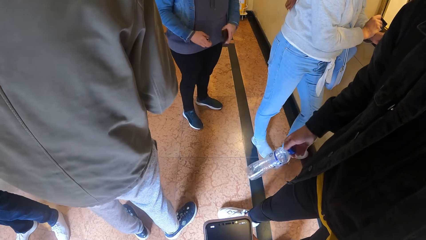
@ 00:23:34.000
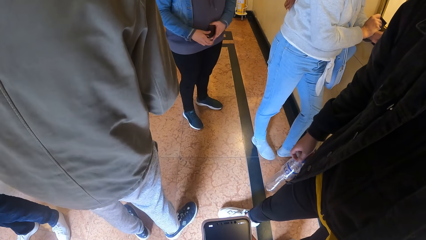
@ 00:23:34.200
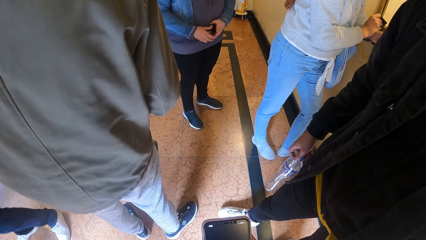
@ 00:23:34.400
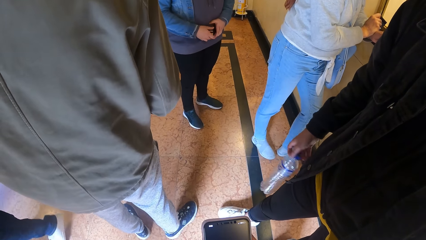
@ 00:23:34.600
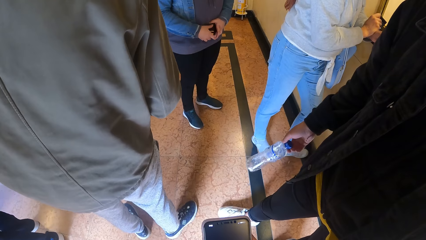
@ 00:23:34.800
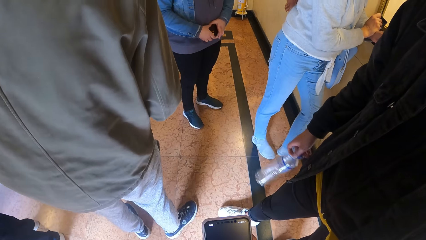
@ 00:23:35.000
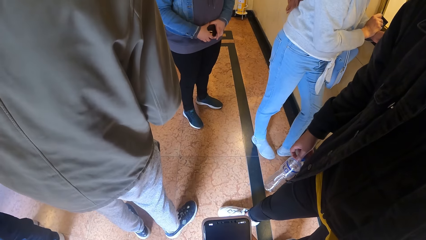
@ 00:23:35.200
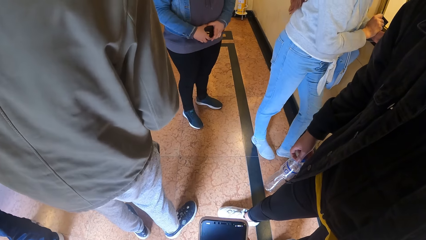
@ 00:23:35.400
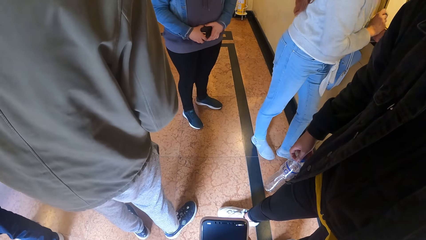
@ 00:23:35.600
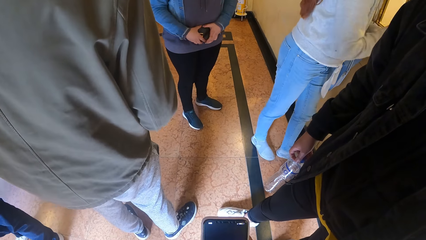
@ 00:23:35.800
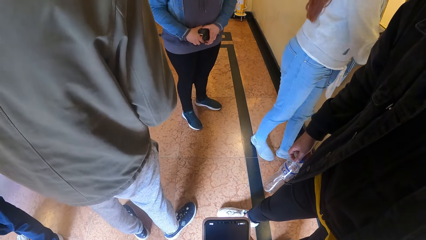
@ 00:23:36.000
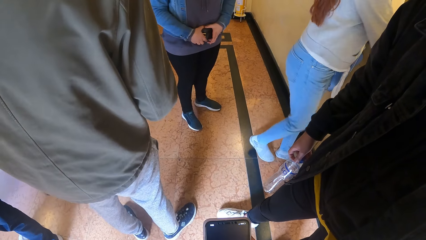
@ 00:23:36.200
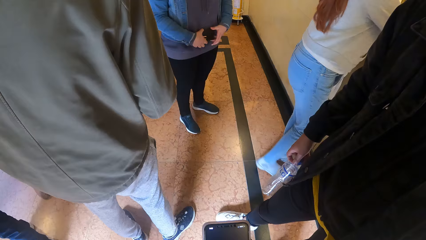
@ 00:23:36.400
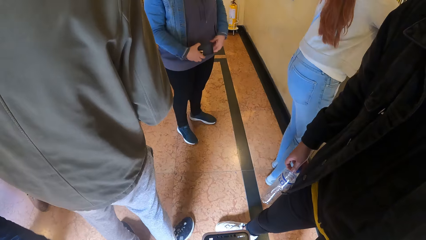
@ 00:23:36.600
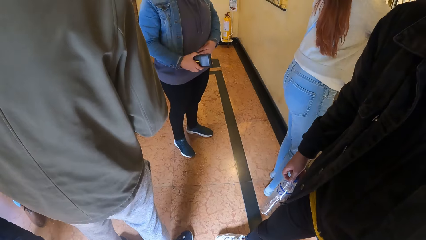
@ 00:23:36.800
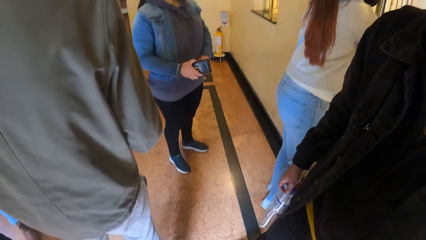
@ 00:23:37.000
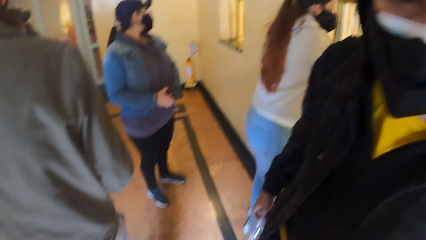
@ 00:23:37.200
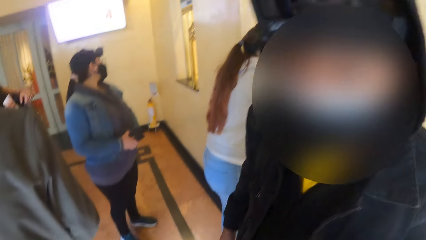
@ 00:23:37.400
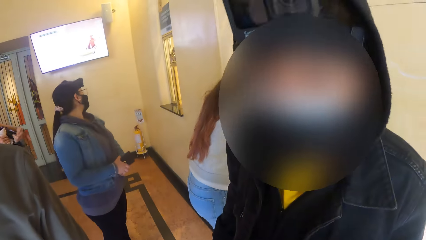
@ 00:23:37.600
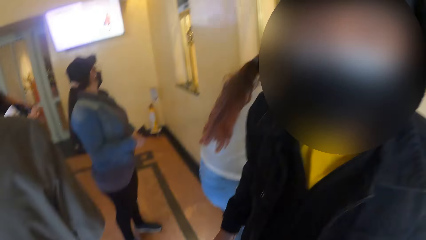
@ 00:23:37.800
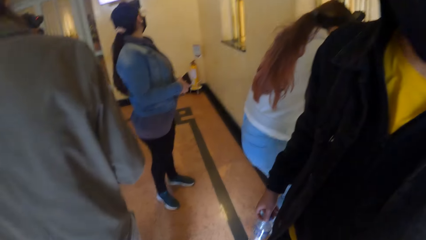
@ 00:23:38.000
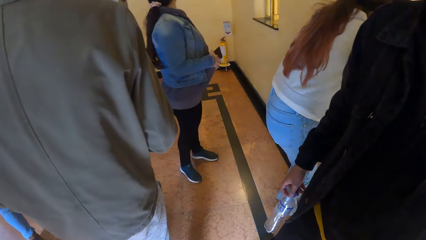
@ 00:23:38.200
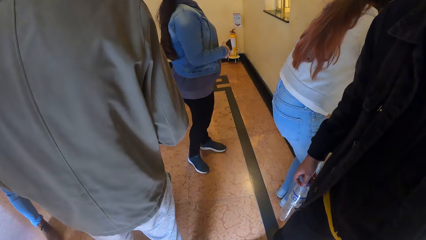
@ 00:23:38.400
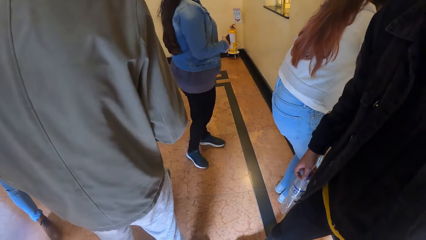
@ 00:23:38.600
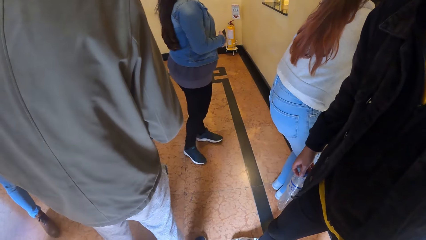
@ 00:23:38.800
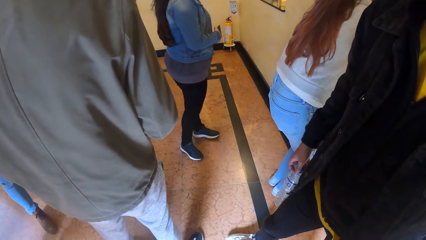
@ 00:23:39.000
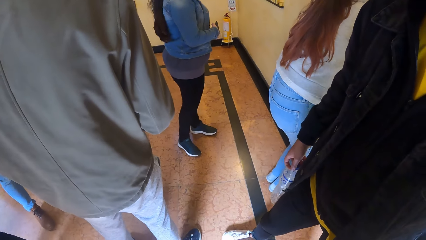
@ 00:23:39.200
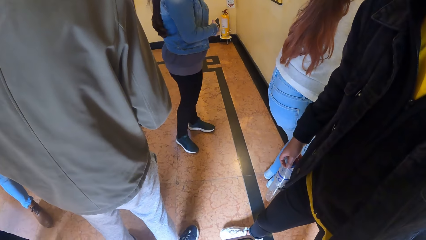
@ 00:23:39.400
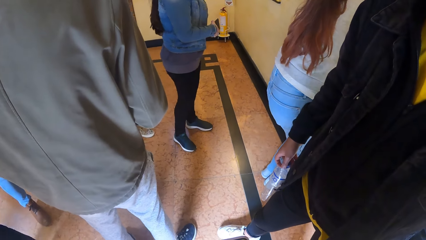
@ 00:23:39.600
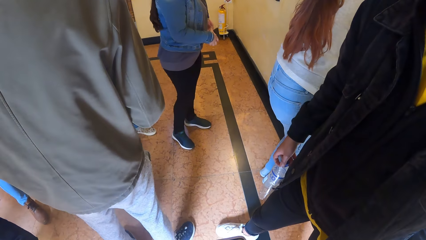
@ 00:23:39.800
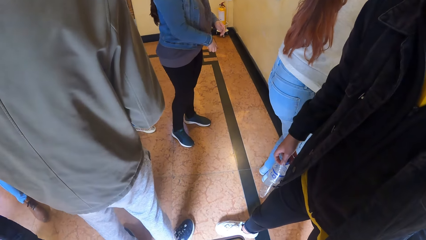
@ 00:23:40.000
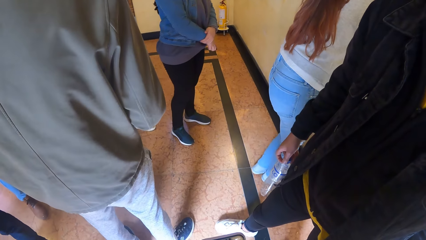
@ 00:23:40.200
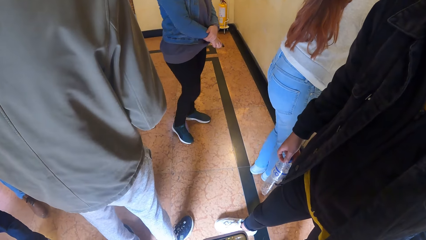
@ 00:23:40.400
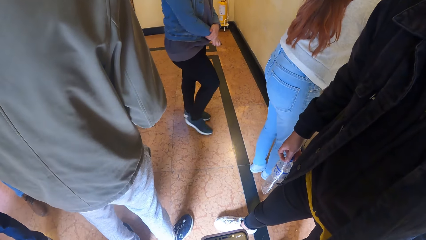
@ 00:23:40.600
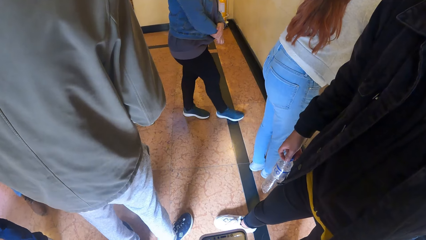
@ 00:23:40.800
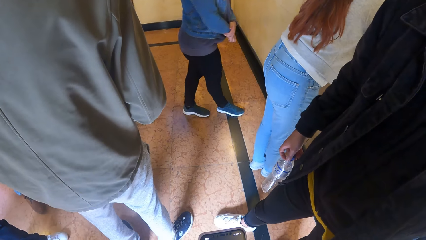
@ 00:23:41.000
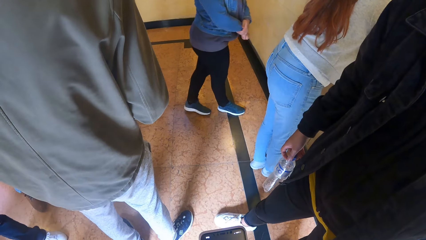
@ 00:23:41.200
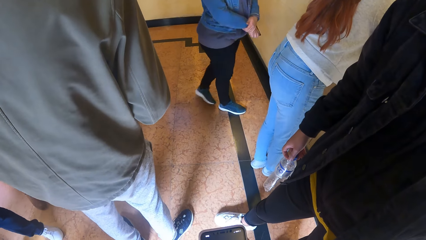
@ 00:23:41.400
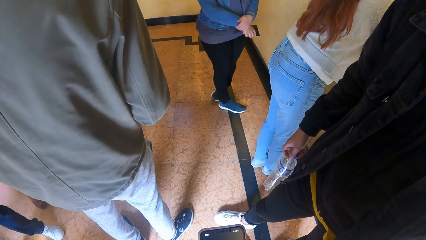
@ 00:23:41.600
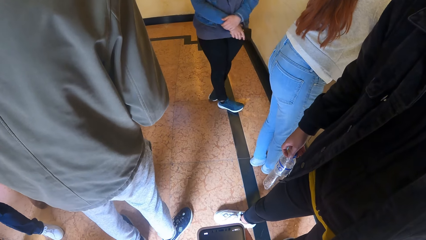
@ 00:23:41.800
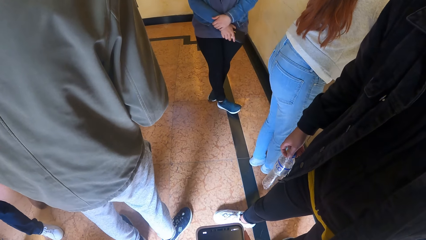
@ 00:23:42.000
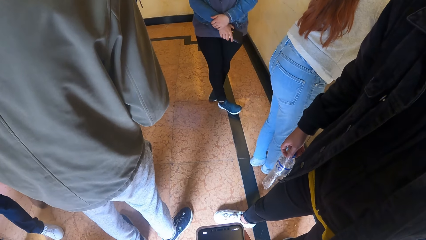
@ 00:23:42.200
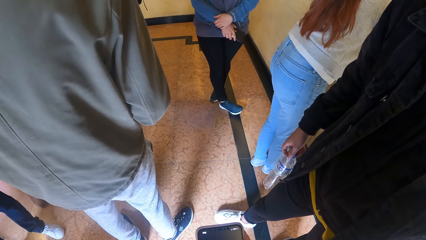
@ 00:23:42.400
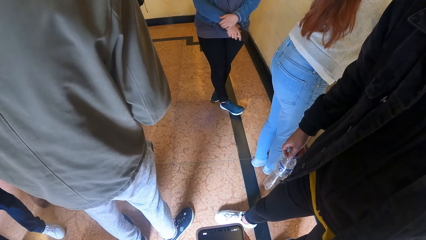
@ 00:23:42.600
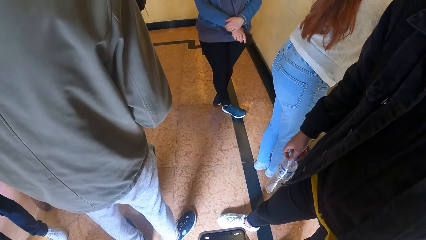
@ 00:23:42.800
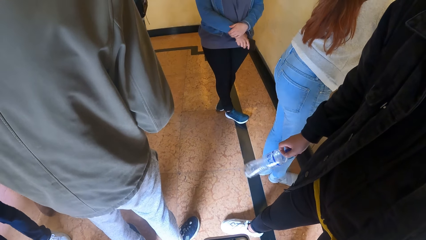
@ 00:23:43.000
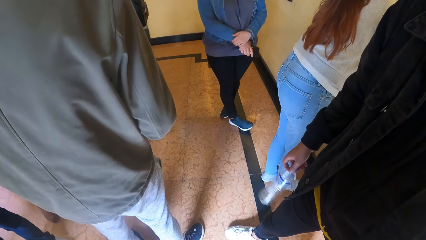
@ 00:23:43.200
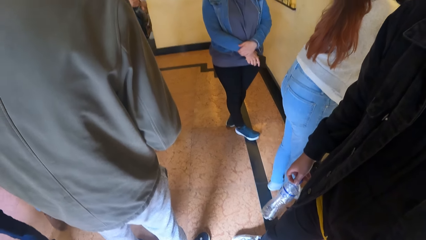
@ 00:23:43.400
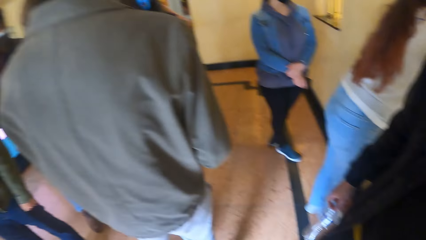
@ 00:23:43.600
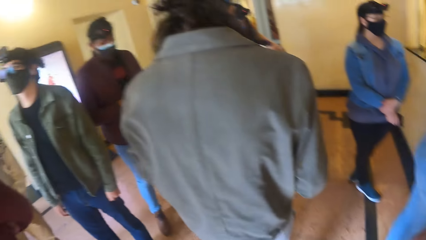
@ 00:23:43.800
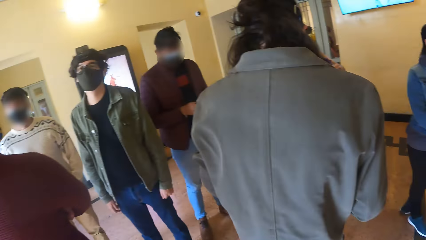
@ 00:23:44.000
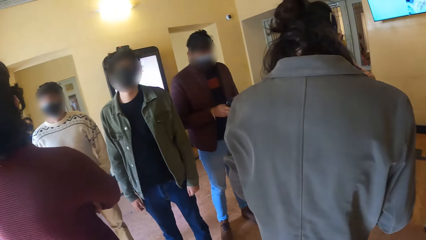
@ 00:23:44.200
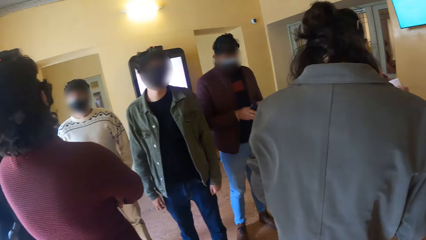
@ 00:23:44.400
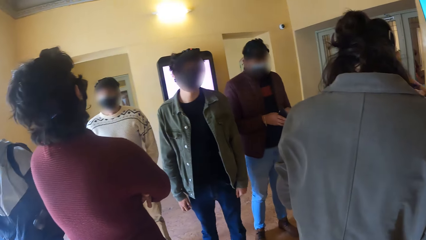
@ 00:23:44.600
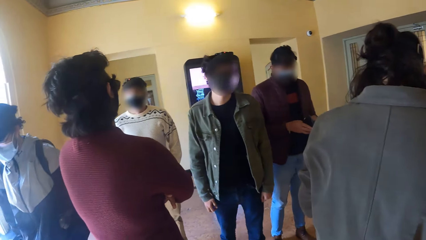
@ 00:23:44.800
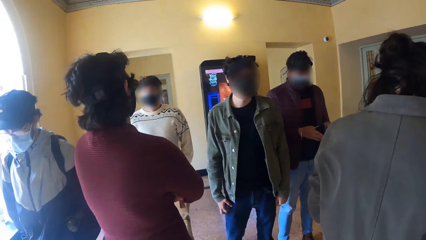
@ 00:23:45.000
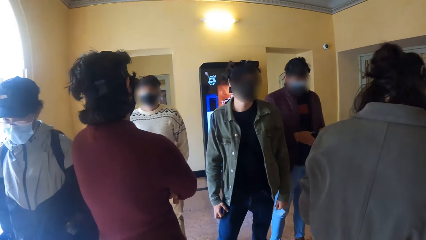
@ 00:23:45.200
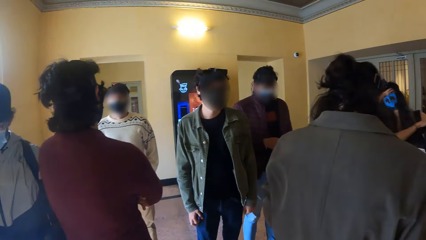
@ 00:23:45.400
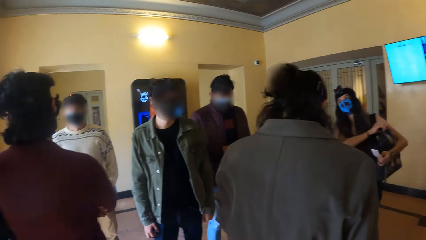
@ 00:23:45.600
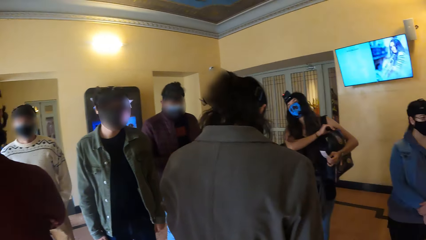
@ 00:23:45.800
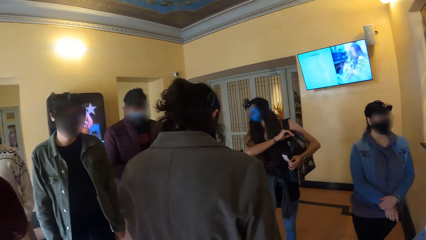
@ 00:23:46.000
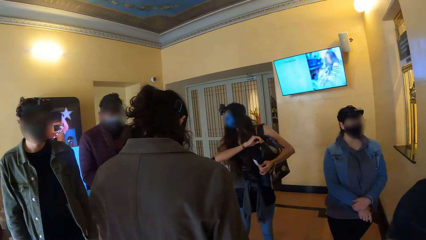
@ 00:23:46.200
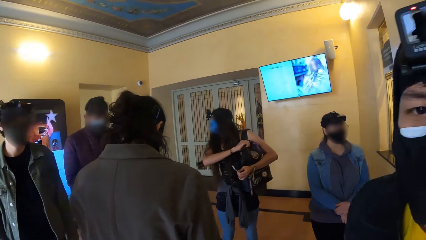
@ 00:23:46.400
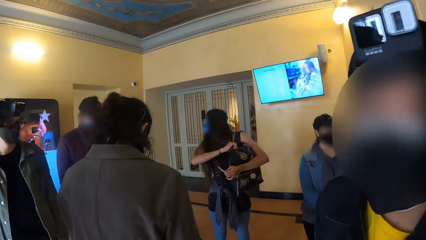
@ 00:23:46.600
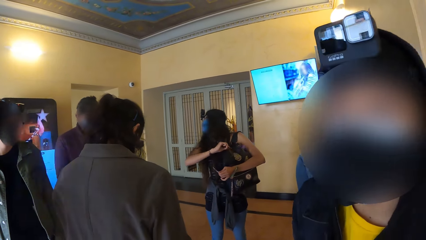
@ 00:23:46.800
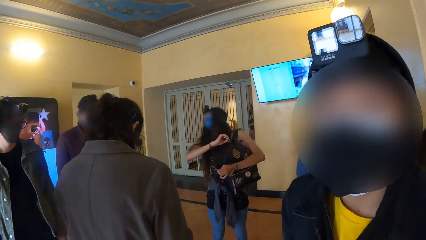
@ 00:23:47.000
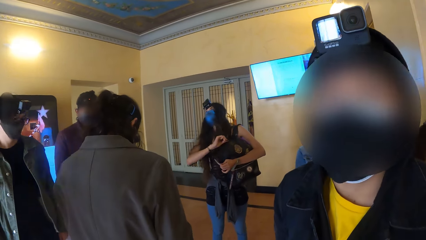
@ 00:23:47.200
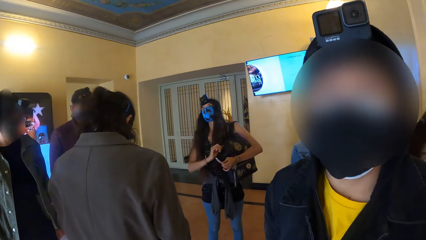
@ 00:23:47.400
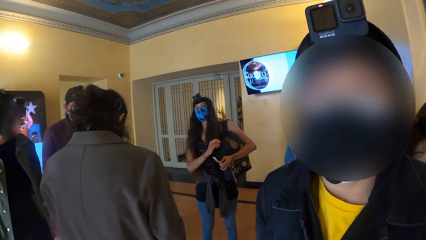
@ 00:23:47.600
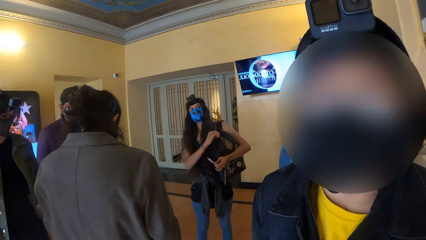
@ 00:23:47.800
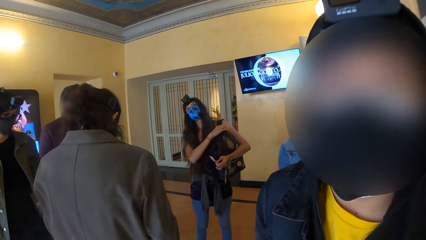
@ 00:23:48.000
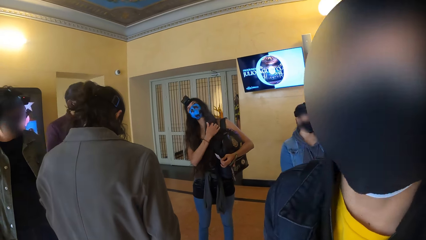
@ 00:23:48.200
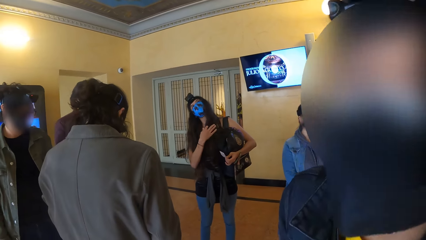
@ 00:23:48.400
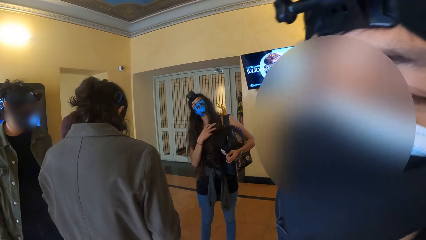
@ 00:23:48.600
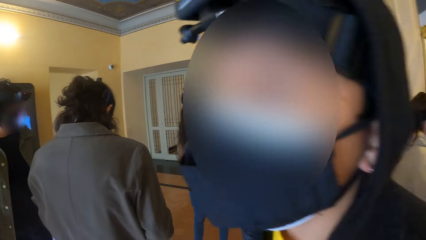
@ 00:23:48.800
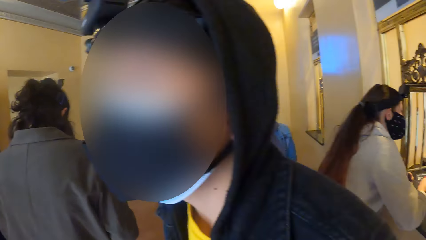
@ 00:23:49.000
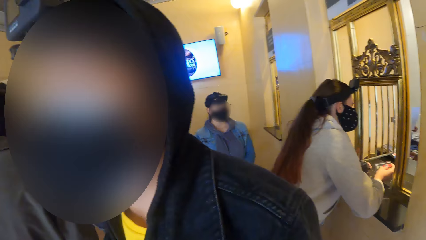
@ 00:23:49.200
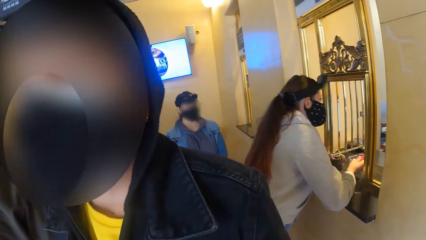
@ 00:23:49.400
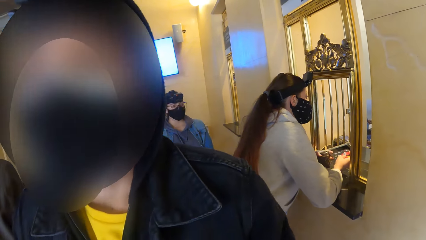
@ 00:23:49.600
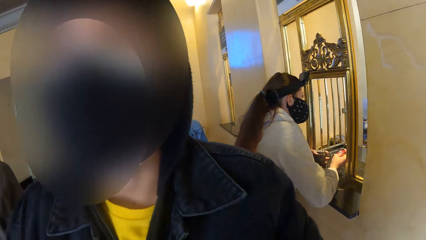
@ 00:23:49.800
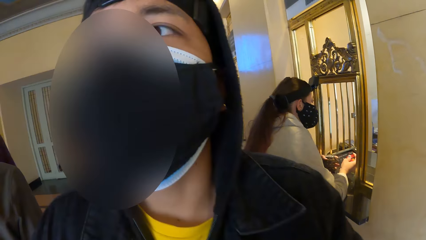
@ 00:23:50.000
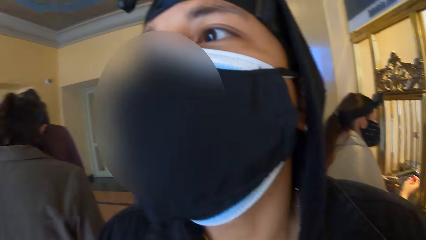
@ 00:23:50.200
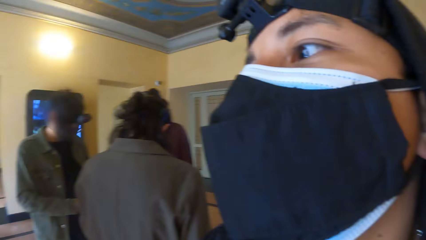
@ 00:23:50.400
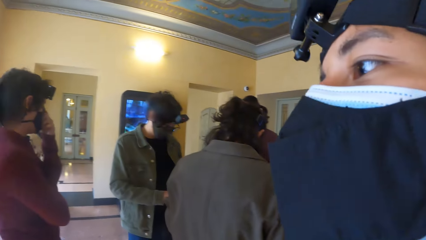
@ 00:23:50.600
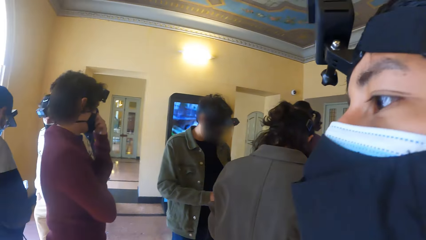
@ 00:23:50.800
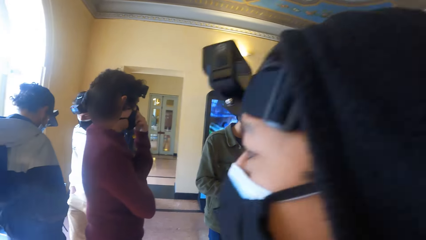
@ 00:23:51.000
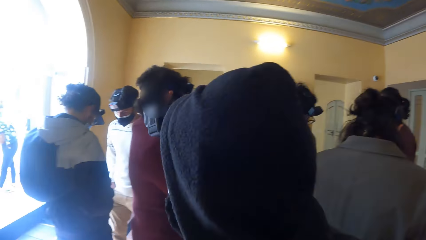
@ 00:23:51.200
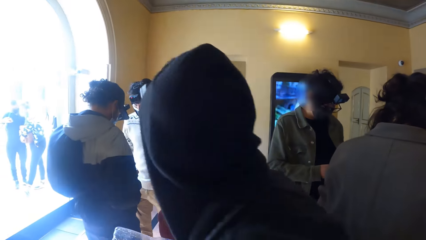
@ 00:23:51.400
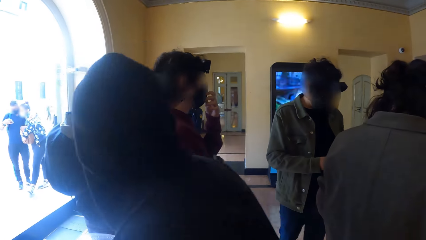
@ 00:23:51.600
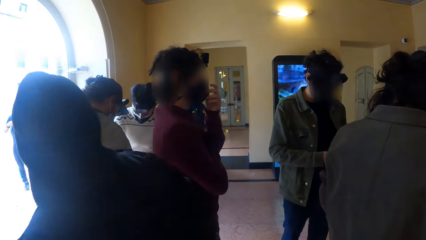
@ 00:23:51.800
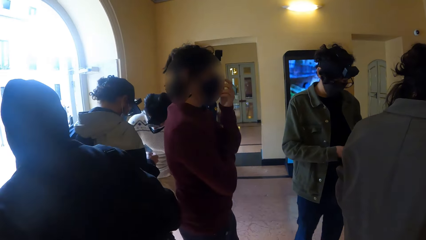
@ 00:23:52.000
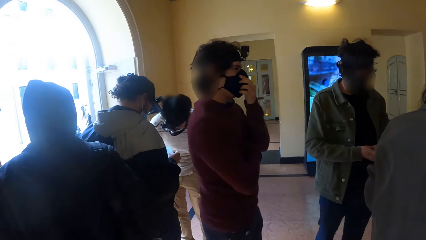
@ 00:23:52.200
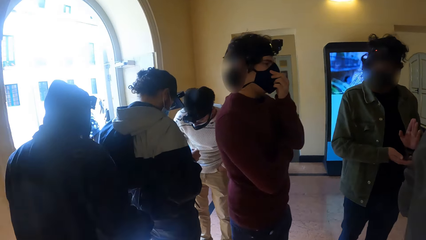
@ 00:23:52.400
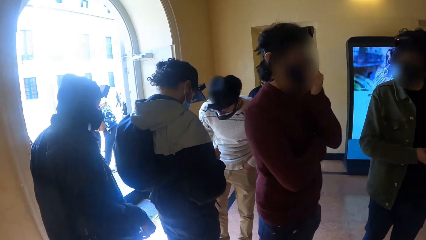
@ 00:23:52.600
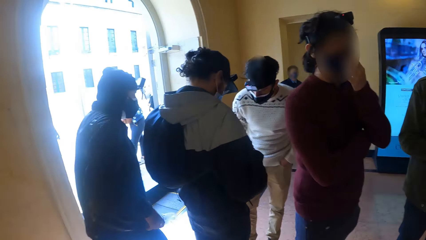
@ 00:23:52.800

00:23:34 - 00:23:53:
The fourth woman passes the wallet from her left hand to her right hand. The camera wearer looks at the second man. The fourth woman moves. The camera wearer looks at others. The first man holds the wallet with both hands. The third woman closes her backpack with her right hand. The second man interacts with the camera wearer, looks at the camera wearer and interacts with the camera wearer. The third woman touches her hair with her right hand. A fourth man touches a facemask on his face with his left hand. A fifth man interacts with a sixth man. The second man moves towards the fifth man.
